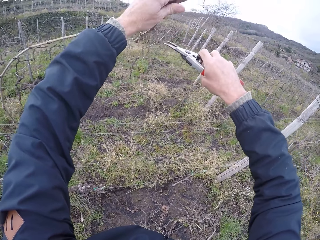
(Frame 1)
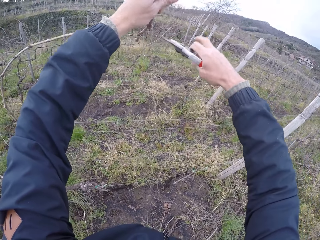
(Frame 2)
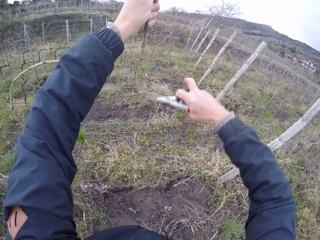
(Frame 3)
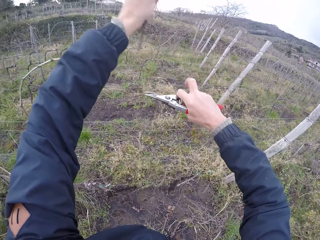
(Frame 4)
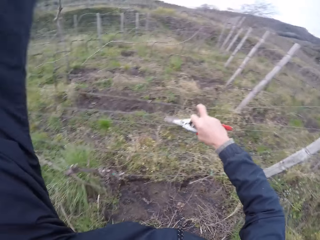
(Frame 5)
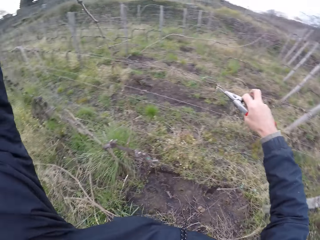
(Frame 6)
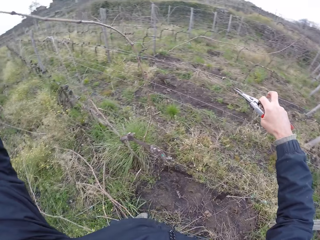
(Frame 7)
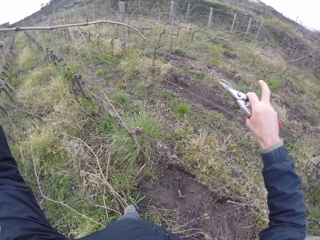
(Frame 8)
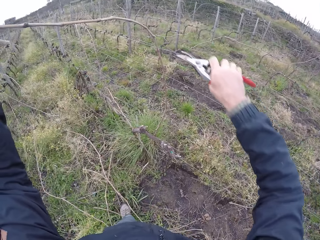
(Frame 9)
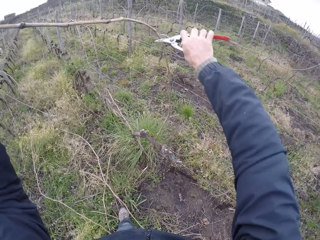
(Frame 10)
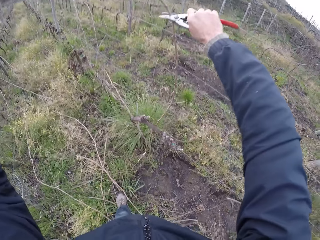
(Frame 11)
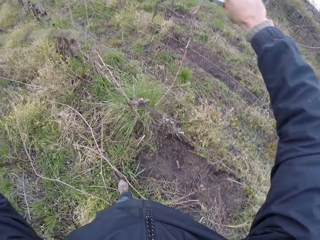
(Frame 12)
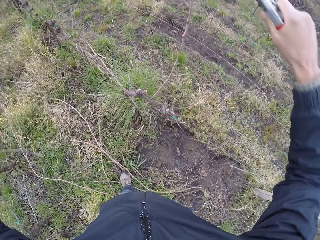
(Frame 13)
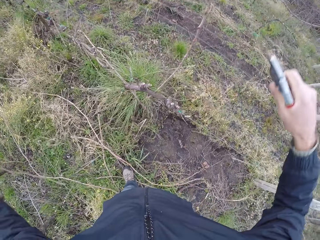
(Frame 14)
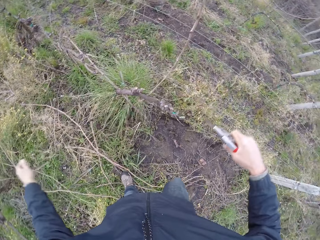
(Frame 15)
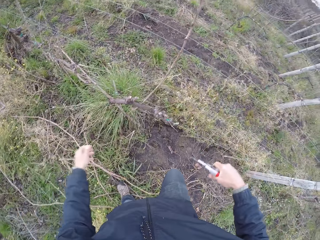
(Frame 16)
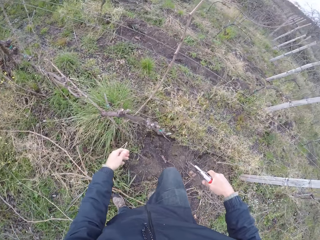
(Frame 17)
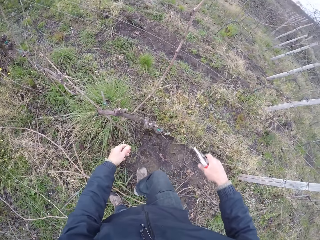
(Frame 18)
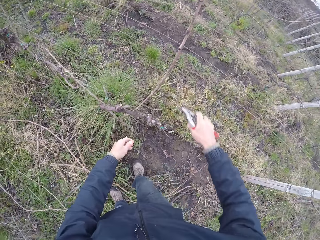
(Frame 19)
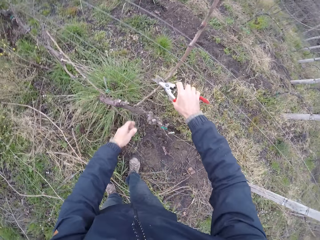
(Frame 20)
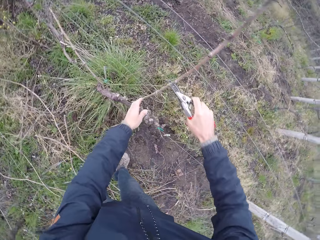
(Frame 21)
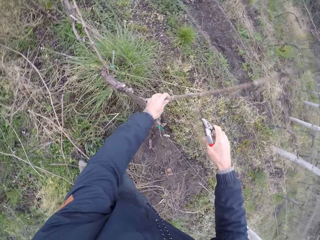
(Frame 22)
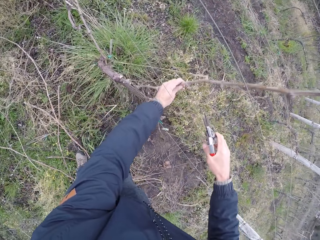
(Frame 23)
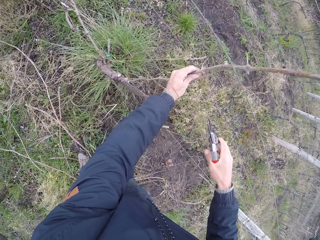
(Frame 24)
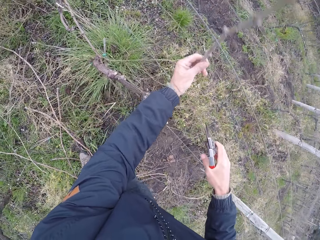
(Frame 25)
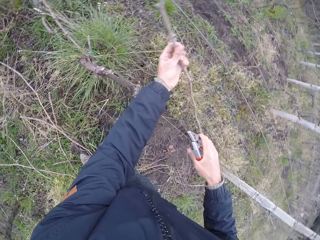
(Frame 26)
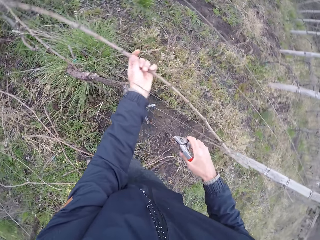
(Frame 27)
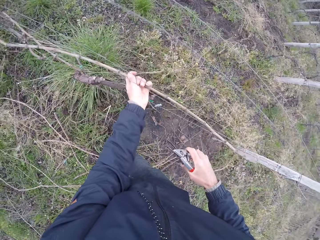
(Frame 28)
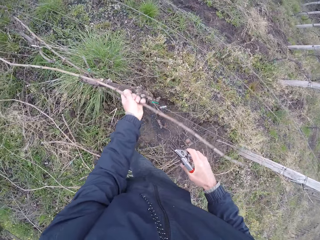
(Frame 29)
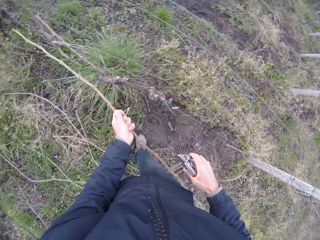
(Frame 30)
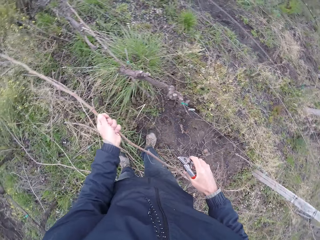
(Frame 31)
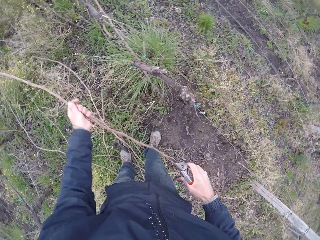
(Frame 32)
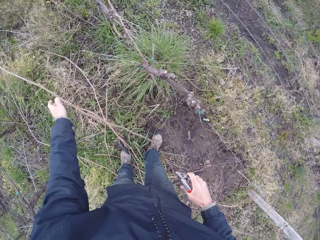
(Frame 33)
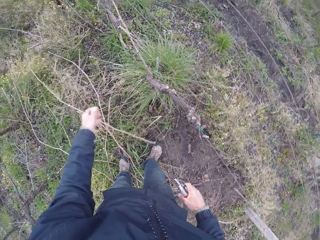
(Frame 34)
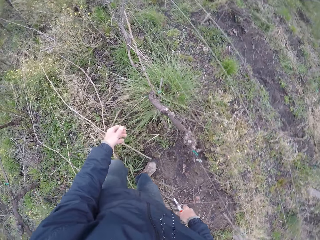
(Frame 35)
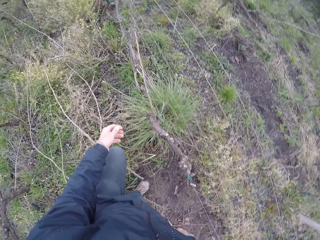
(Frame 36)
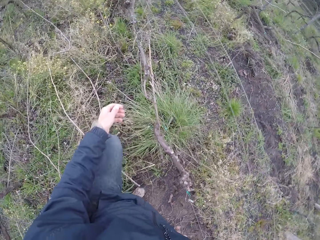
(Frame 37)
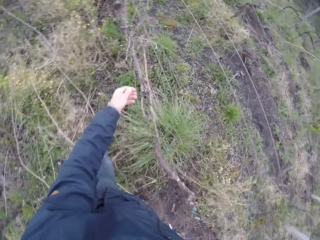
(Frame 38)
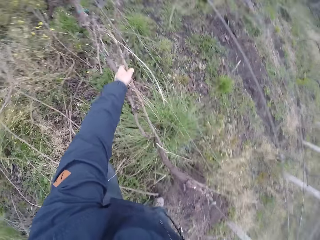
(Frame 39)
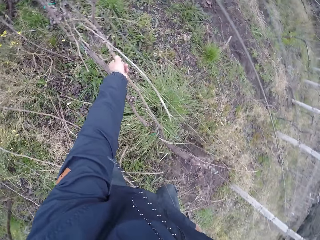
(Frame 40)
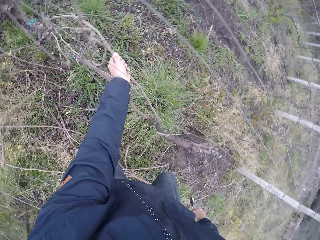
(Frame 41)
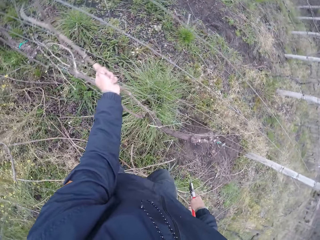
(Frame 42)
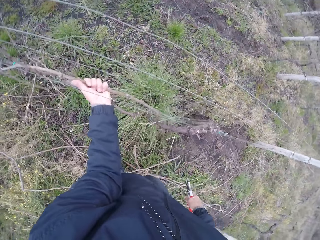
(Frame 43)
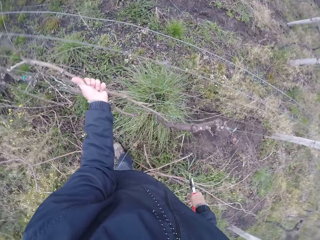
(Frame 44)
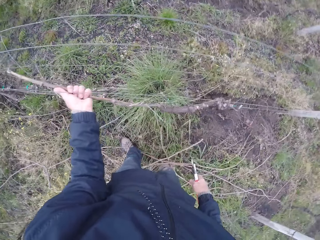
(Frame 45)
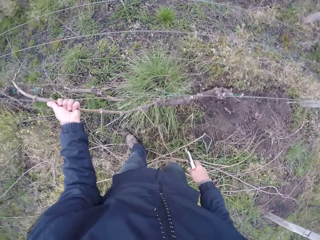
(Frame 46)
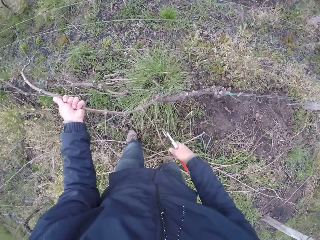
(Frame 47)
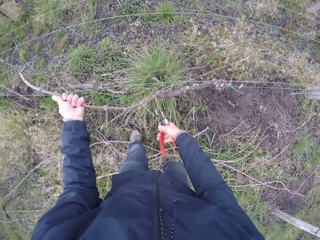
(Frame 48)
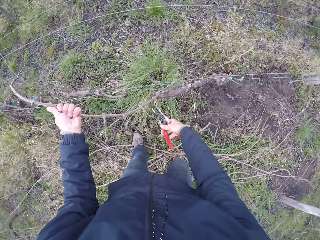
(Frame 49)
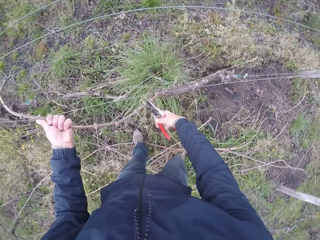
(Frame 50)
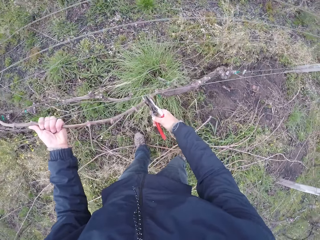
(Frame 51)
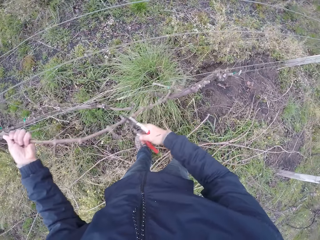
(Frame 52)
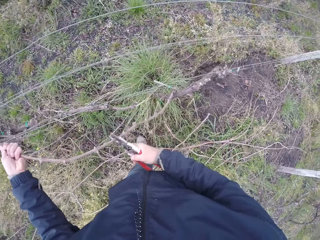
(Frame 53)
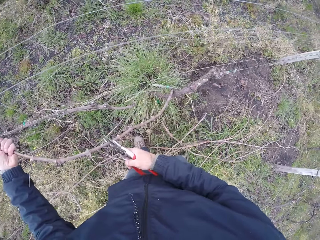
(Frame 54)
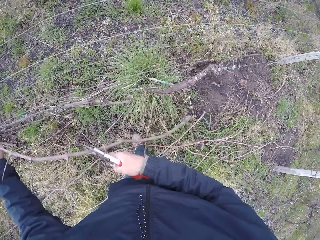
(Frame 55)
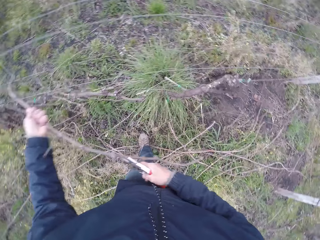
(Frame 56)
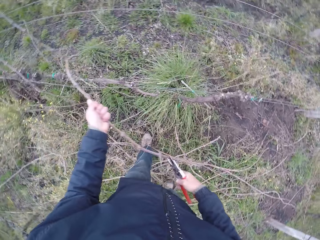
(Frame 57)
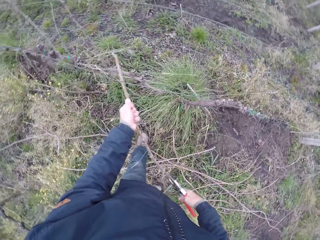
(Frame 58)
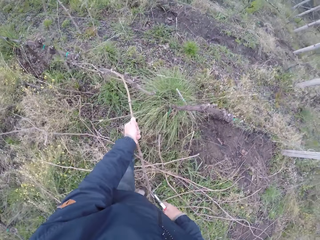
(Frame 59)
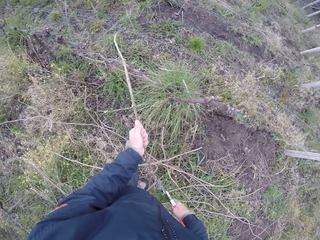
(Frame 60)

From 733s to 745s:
The camera wearer drops the twig in his left hand on the ground. He draws out a twig from the wire fence with his left hand. He drops the twig in his left hand on the ground. He draws out a twig from the wire fence with his left hand. He cuts the twig with the cutter in his right hand.

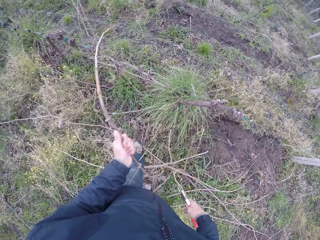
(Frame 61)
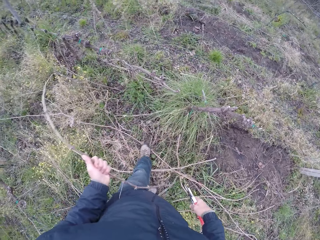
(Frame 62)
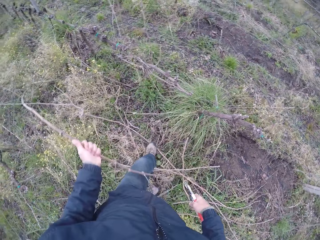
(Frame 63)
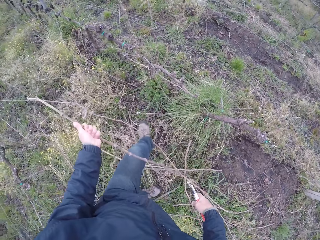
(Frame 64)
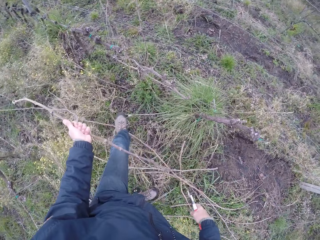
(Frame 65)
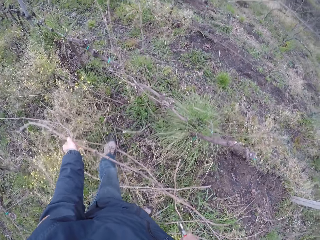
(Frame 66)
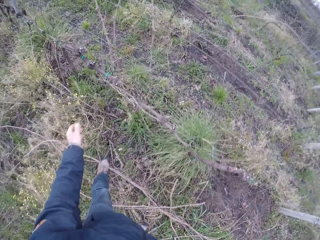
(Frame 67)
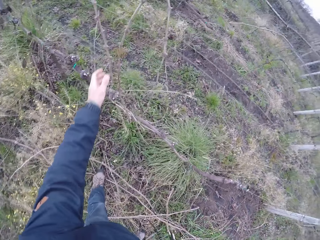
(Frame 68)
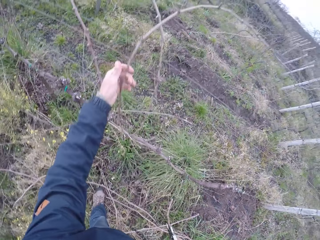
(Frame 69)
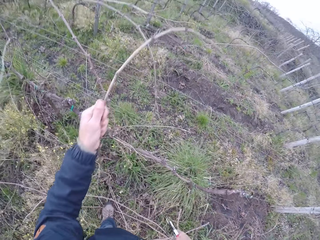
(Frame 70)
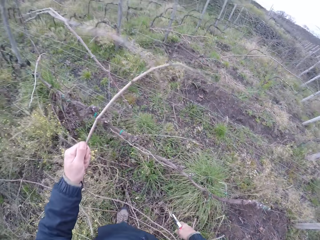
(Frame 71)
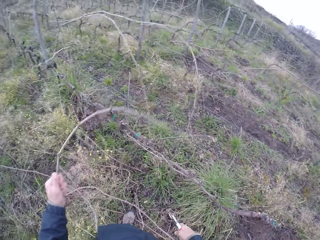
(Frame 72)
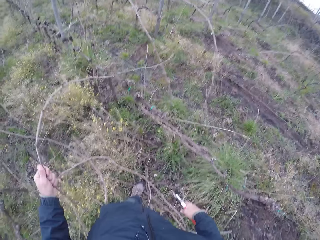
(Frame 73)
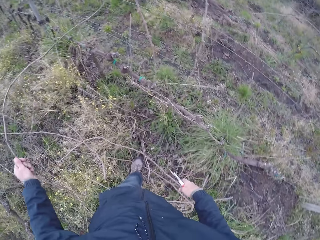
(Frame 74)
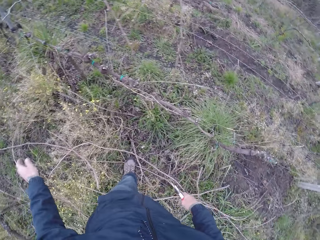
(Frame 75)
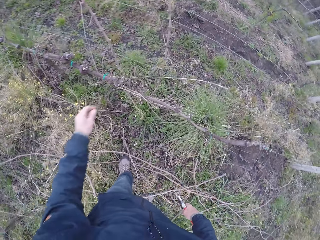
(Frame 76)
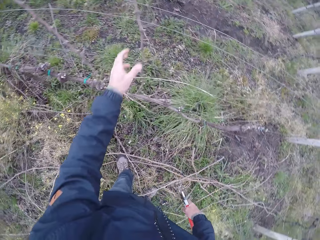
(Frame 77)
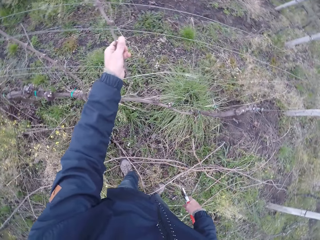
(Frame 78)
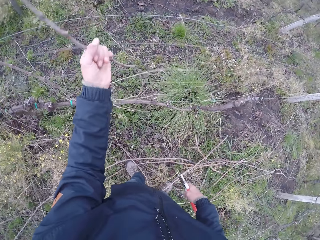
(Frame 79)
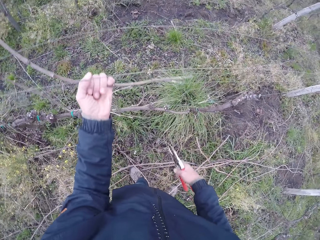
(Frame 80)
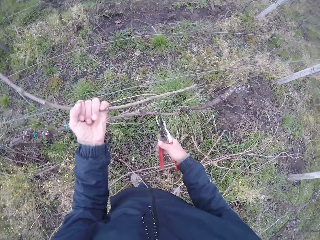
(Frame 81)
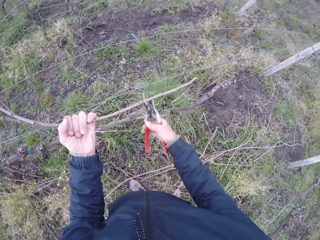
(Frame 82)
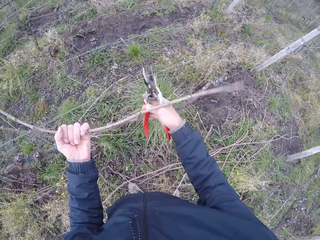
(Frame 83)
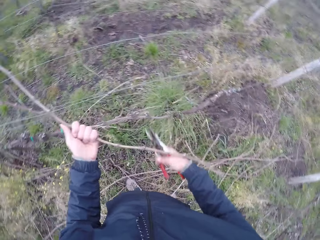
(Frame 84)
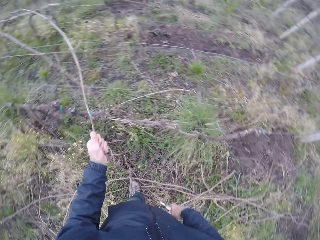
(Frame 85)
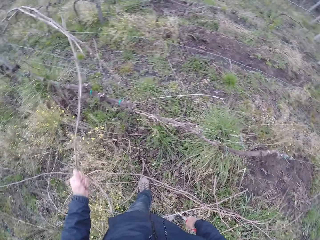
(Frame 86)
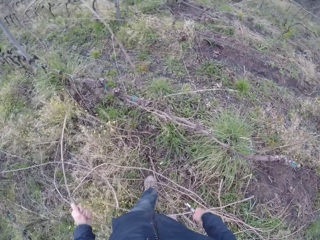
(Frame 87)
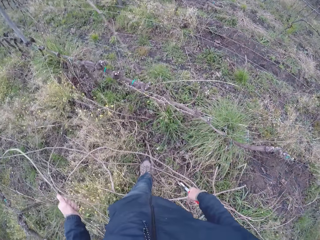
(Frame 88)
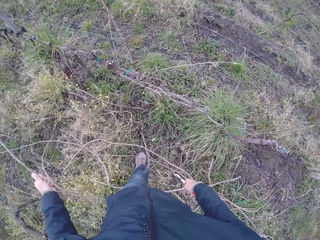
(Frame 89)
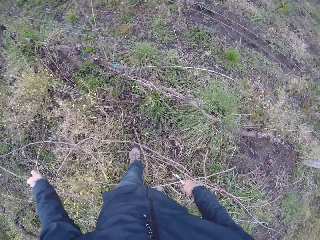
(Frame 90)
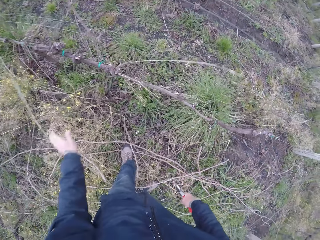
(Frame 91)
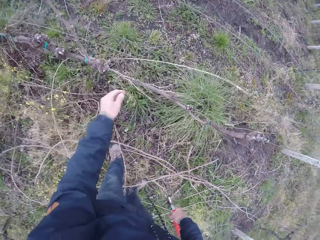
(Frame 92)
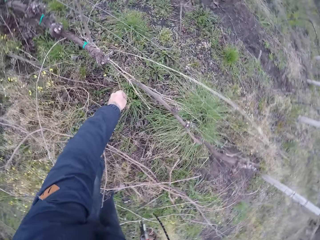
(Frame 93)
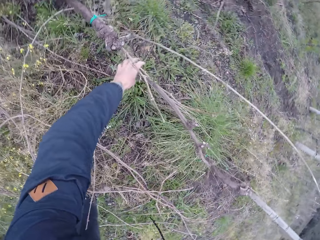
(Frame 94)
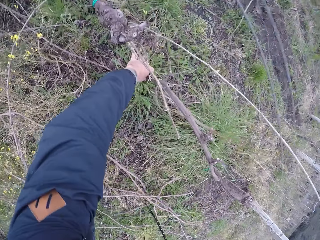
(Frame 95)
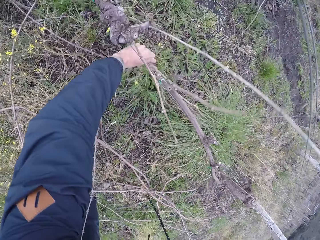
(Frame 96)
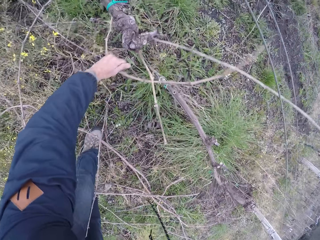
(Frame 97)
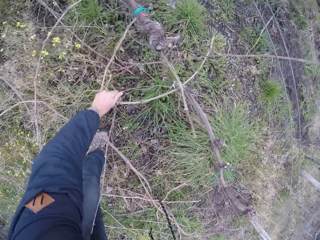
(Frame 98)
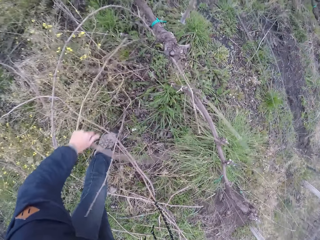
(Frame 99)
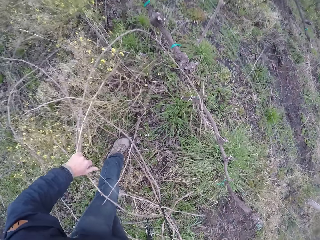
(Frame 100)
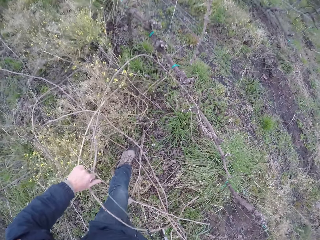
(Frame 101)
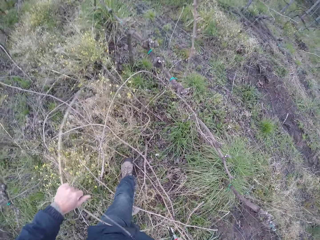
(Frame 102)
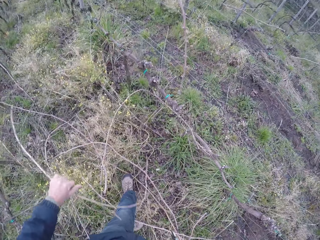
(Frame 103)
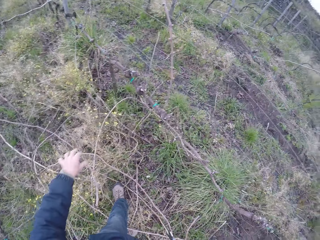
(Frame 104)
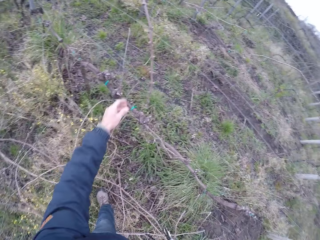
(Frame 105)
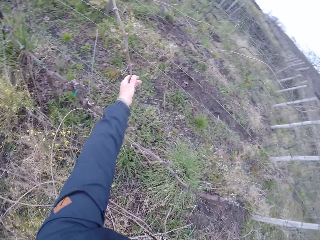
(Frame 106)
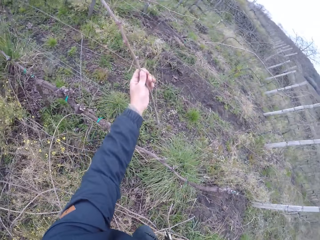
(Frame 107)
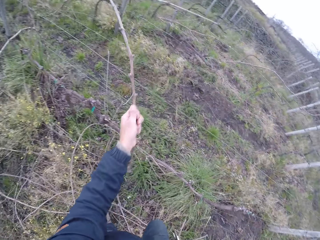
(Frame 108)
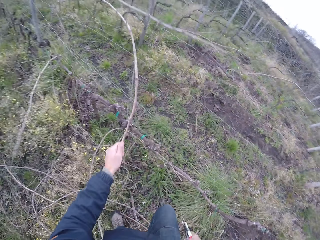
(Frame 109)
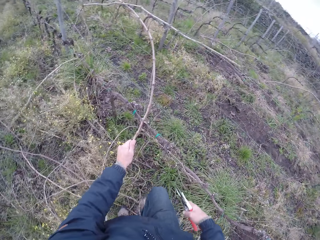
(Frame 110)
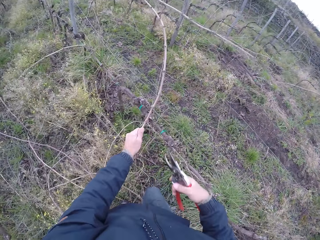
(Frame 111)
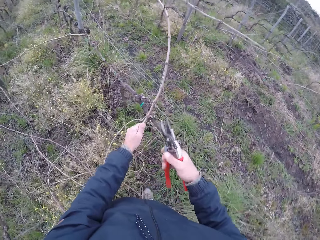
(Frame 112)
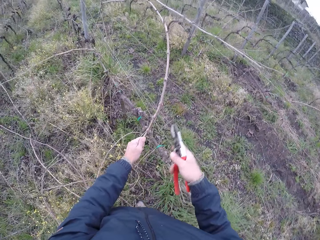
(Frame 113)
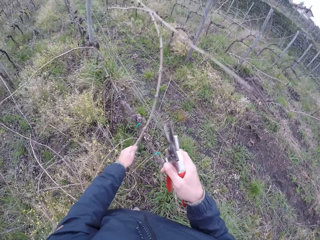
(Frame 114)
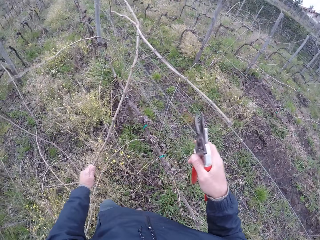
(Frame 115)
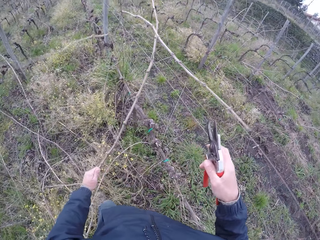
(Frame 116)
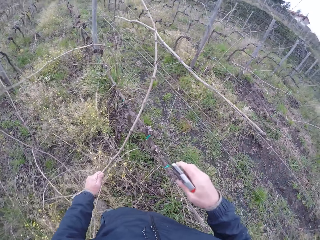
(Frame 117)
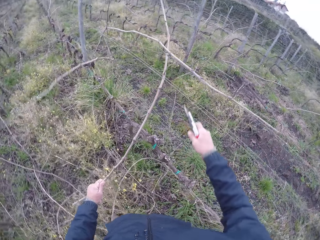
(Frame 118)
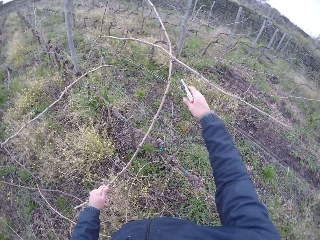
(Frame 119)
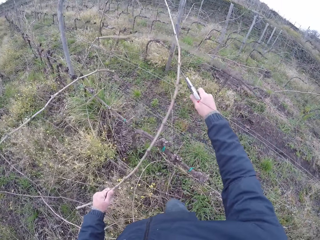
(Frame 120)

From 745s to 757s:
The camera wearer drops the twig in his left hand on the ground. He draws out a twig from the wire fence with his left hand. He drops the twig in his left hand on the ground. He draws out a twig from the wire fence with his left hand. He drops the twig in his left hand on the ground. He picks up a twig from the ground with his left hand. He drops the twig in his left hand on the ground. He draws out a twig from the wire fence with his left hand.
